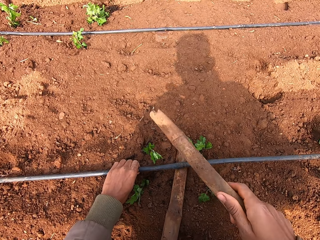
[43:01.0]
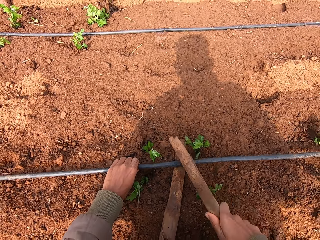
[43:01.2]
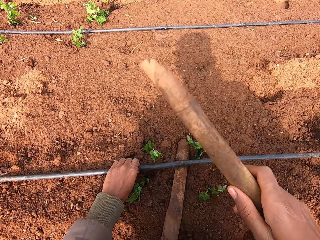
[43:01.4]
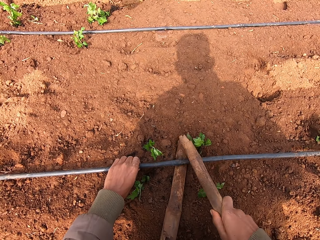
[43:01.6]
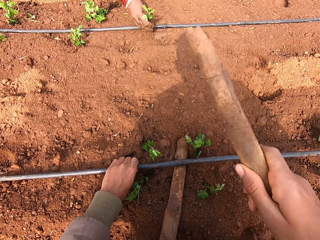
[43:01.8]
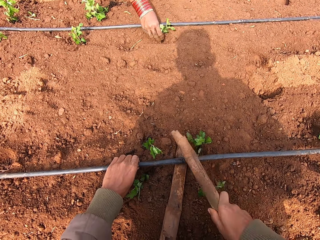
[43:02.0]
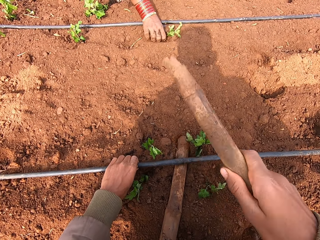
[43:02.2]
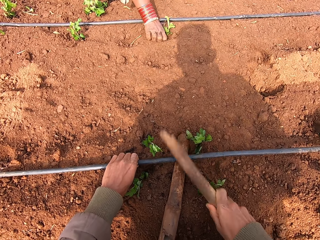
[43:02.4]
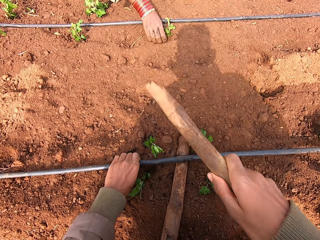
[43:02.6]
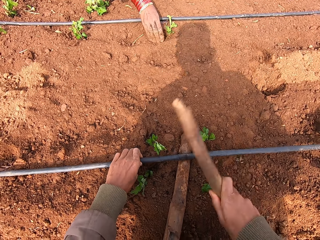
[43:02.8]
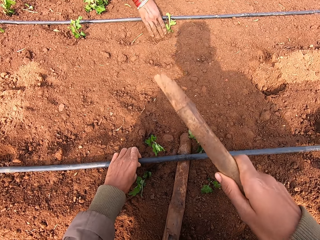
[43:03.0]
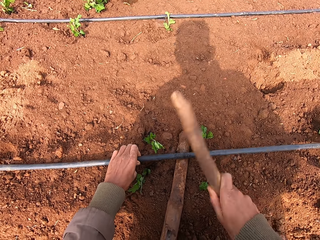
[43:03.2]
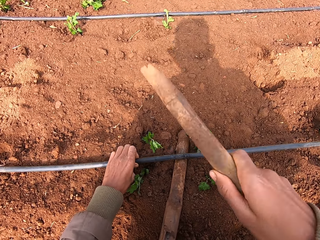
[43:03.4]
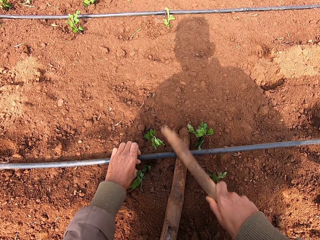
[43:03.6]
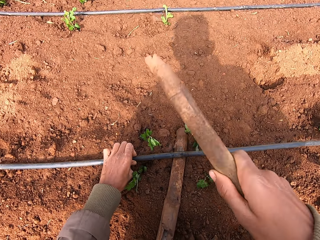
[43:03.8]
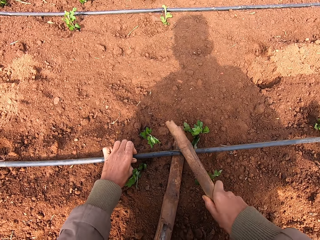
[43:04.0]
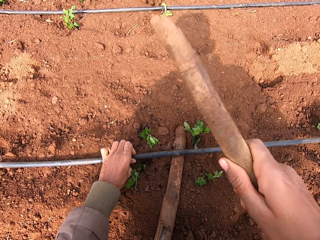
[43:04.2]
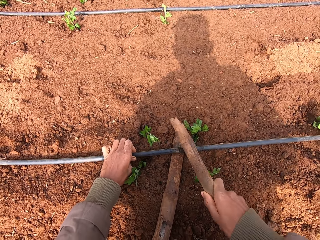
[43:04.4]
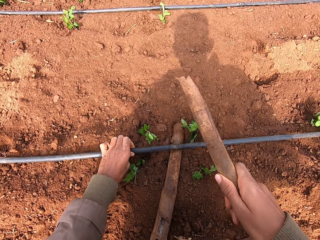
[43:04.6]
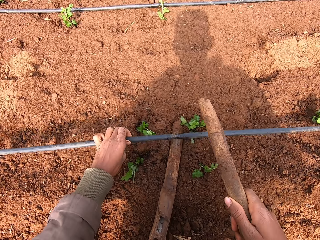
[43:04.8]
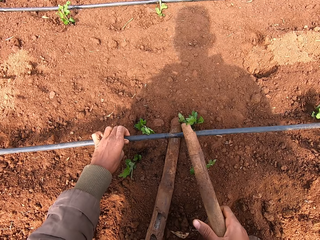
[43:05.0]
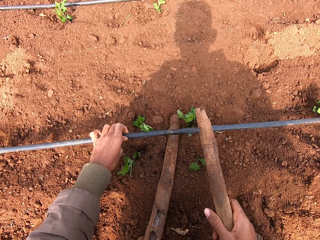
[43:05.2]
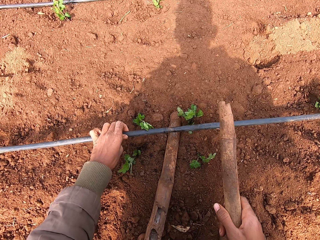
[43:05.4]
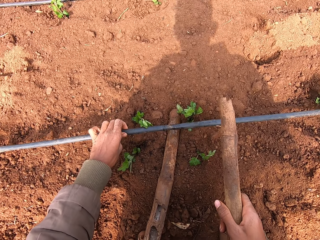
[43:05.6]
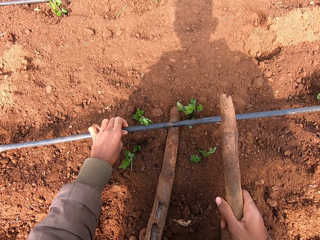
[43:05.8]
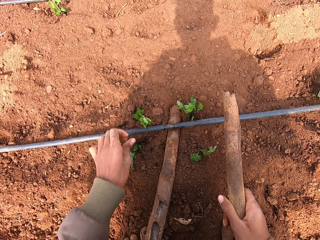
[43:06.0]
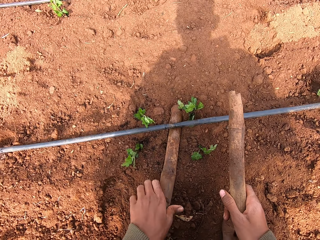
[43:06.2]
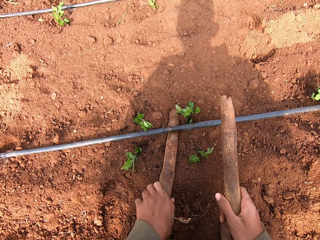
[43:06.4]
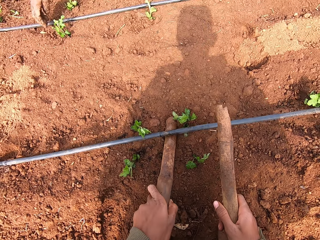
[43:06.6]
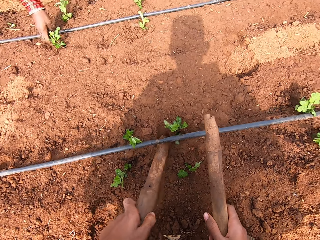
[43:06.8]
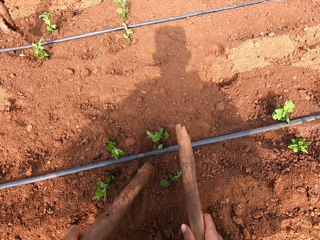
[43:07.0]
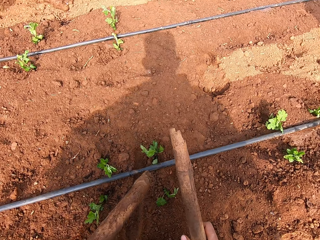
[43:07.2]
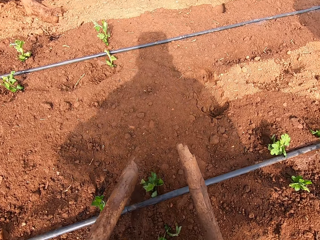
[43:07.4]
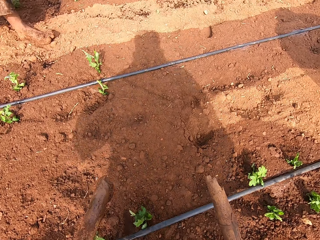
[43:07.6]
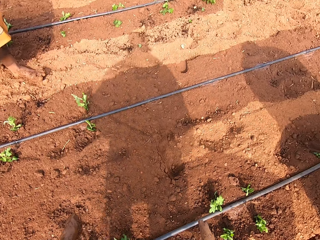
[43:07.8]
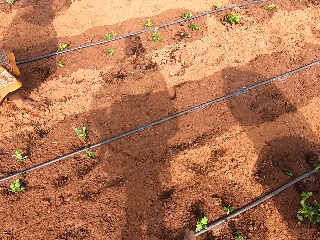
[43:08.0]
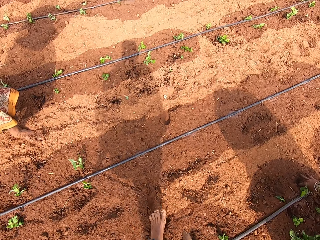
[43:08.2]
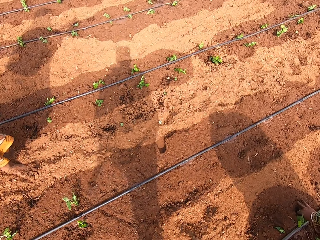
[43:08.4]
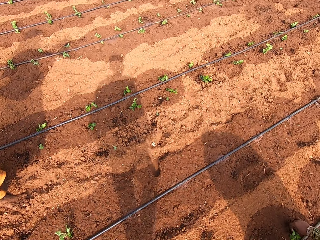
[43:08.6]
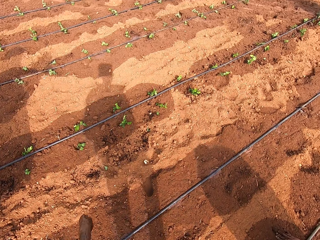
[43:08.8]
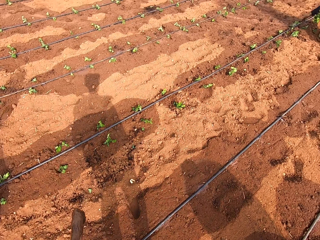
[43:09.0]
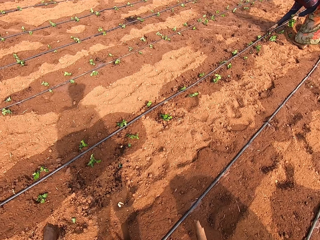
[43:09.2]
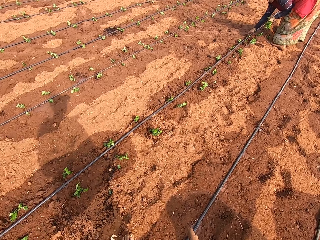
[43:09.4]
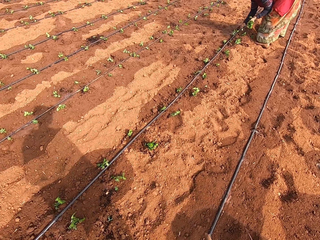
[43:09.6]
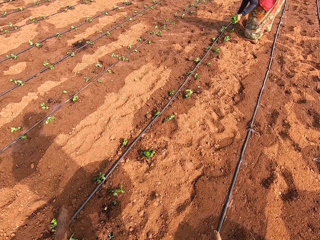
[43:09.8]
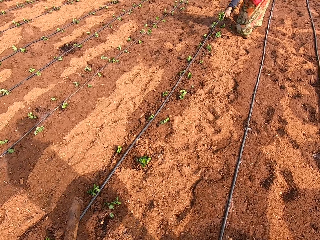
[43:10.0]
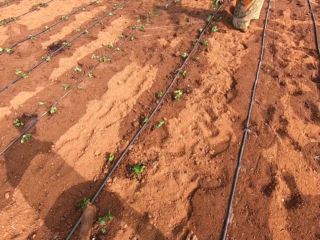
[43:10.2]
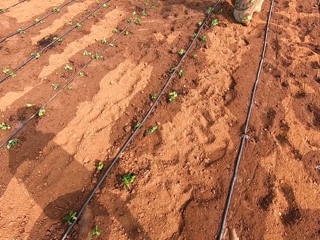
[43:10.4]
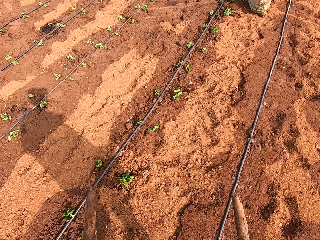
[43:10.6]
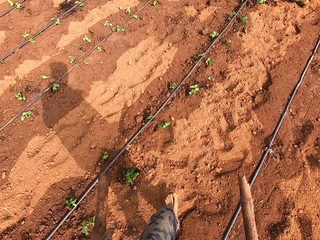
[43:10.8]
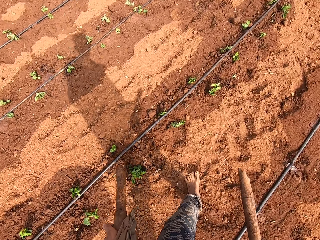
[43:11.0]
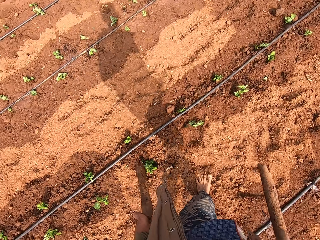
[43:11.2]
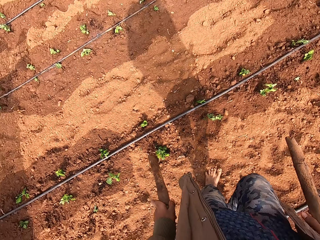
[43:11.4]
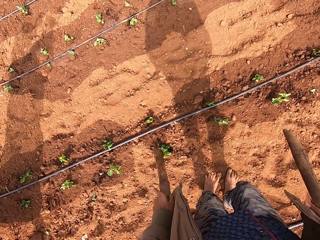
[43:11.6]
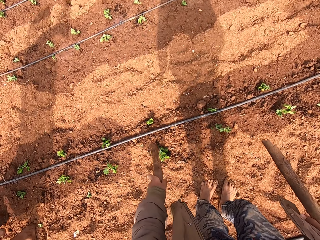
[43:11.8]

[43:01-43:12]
The woman plants a vegetable on the farmland with her right hand. The camera wearer removes the stick under the irrigation pipe on the farmland with his left hand. He walks along the farmland.

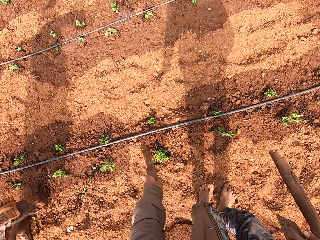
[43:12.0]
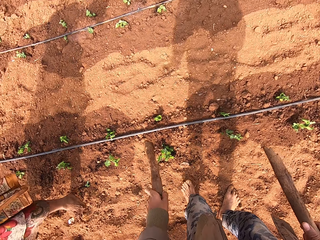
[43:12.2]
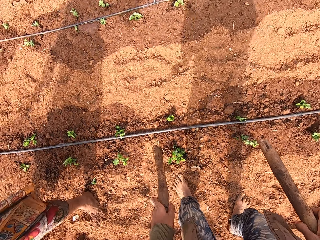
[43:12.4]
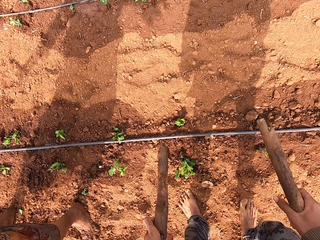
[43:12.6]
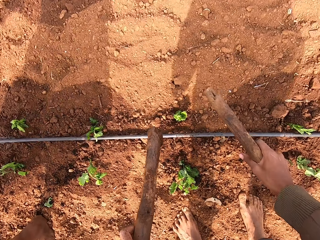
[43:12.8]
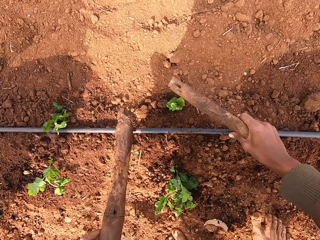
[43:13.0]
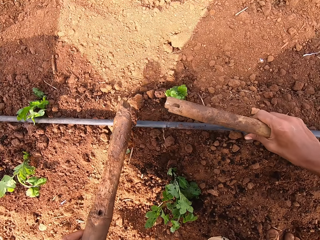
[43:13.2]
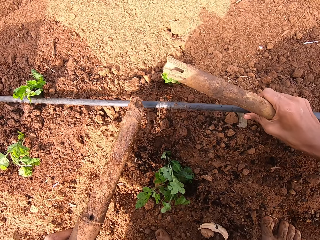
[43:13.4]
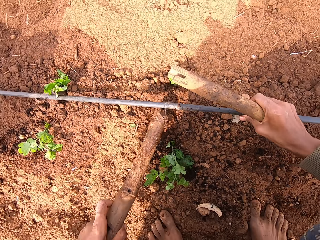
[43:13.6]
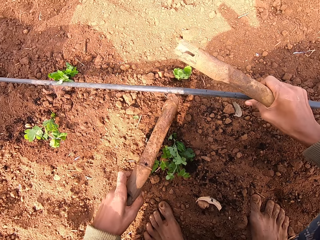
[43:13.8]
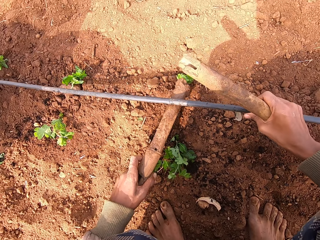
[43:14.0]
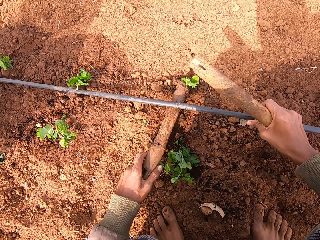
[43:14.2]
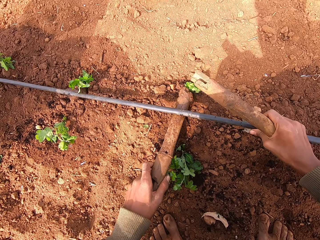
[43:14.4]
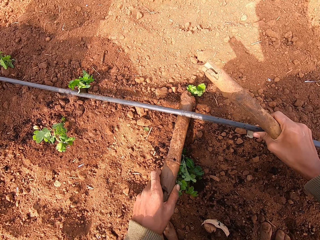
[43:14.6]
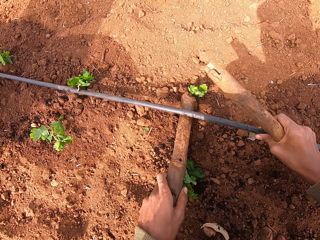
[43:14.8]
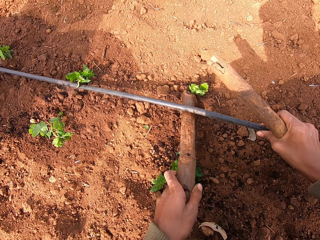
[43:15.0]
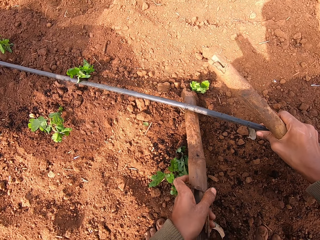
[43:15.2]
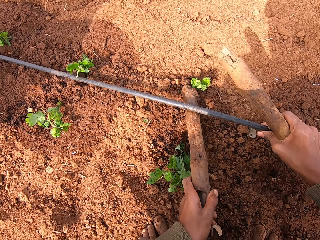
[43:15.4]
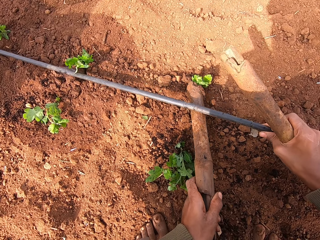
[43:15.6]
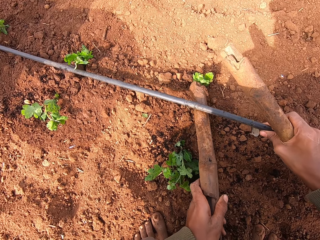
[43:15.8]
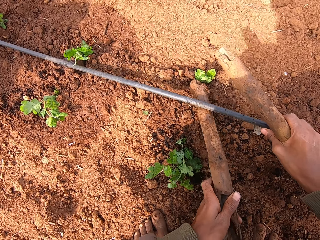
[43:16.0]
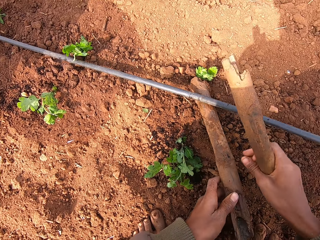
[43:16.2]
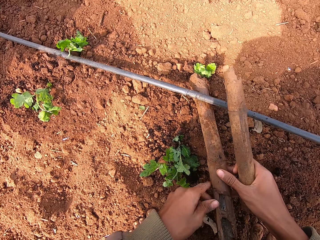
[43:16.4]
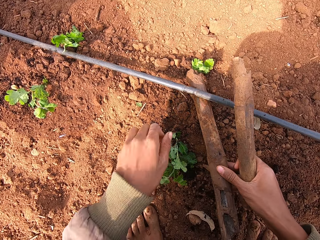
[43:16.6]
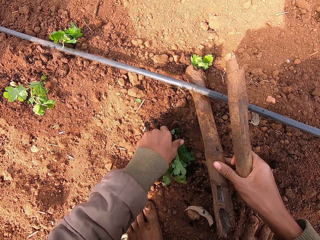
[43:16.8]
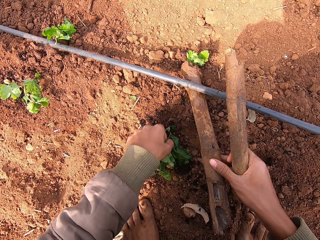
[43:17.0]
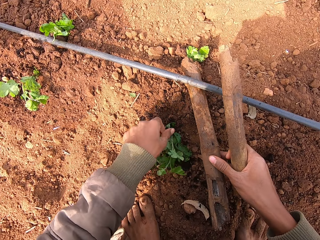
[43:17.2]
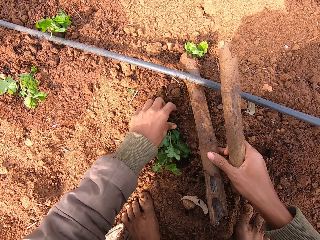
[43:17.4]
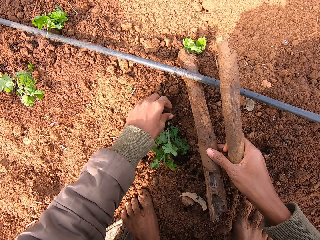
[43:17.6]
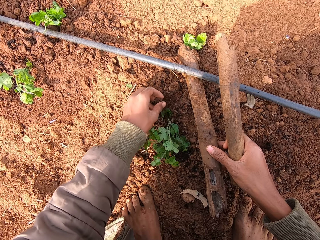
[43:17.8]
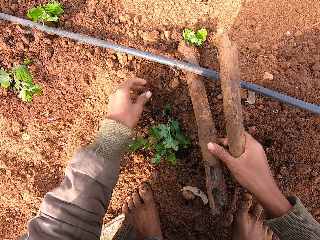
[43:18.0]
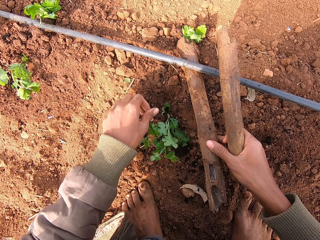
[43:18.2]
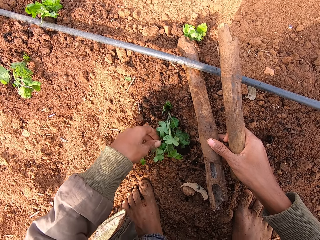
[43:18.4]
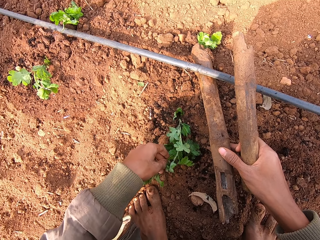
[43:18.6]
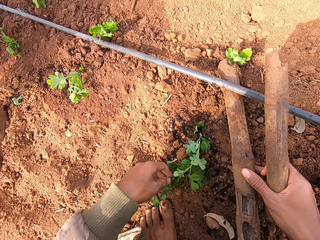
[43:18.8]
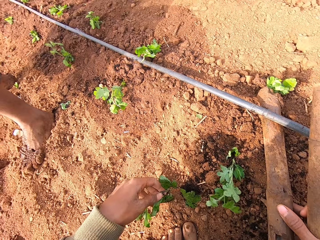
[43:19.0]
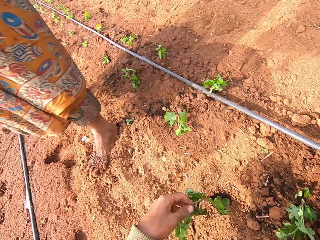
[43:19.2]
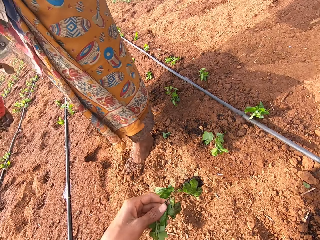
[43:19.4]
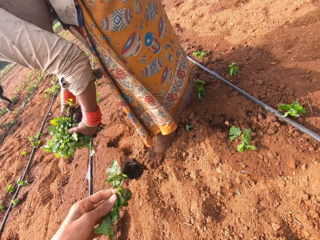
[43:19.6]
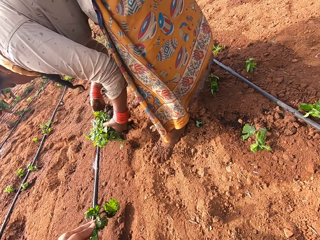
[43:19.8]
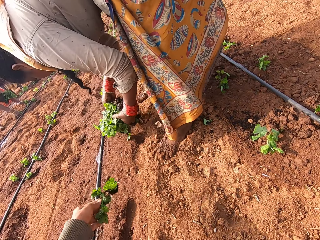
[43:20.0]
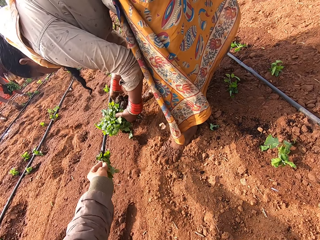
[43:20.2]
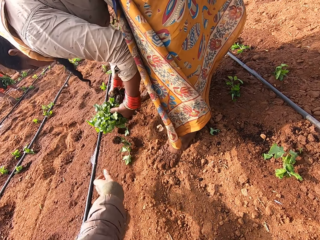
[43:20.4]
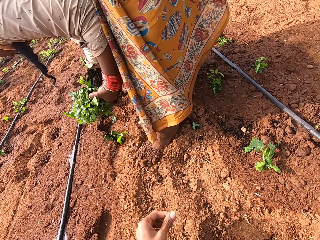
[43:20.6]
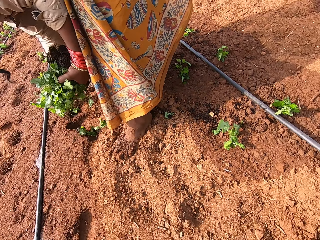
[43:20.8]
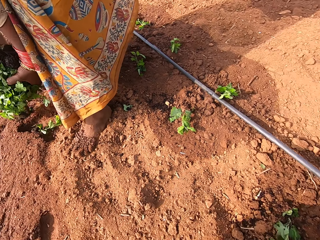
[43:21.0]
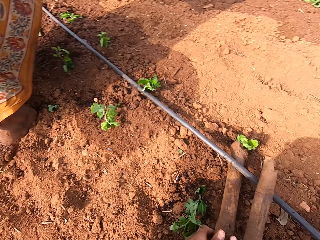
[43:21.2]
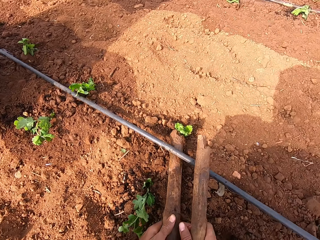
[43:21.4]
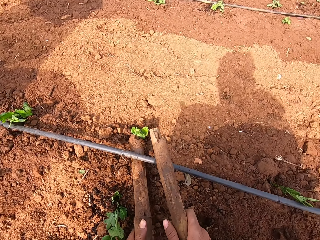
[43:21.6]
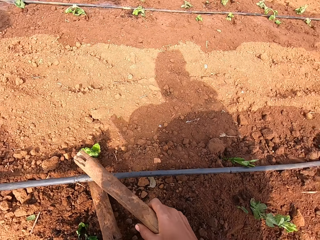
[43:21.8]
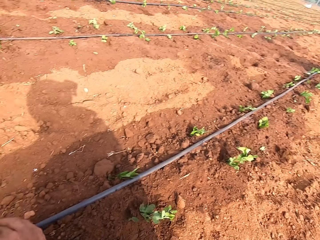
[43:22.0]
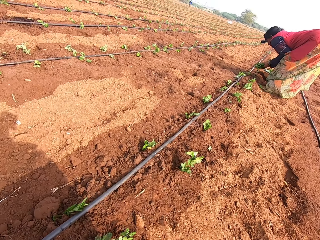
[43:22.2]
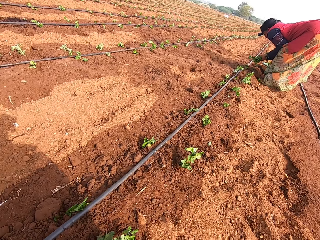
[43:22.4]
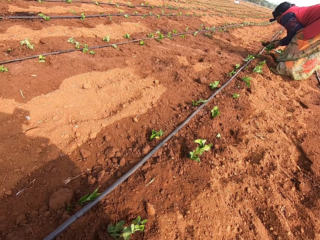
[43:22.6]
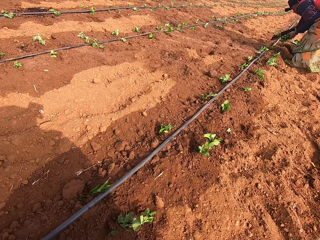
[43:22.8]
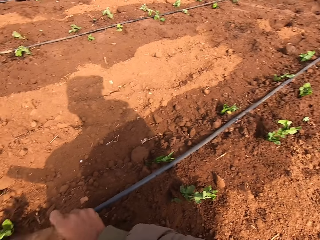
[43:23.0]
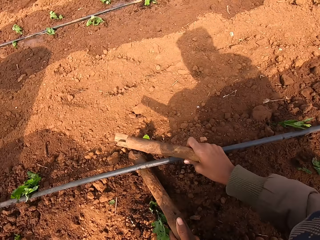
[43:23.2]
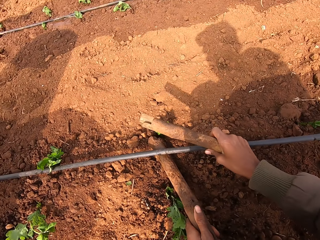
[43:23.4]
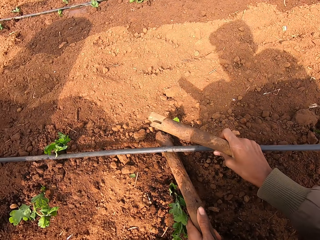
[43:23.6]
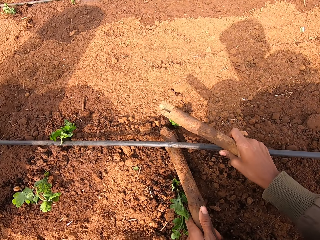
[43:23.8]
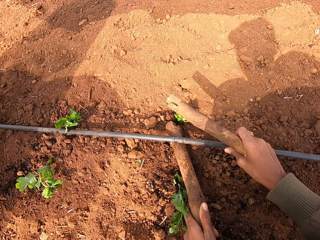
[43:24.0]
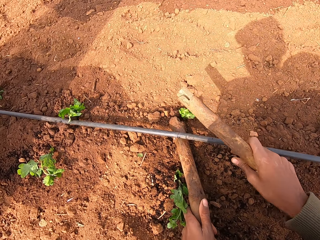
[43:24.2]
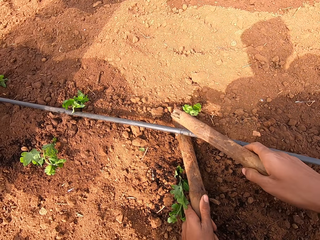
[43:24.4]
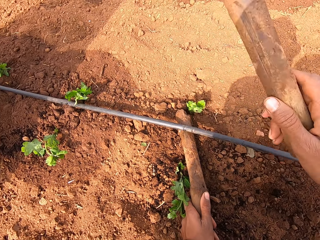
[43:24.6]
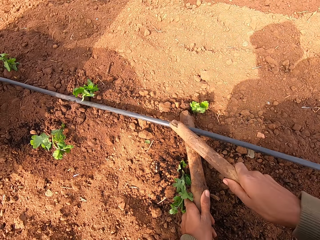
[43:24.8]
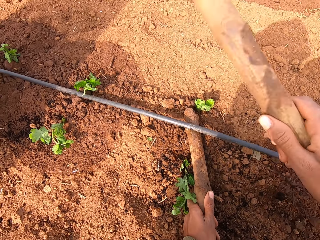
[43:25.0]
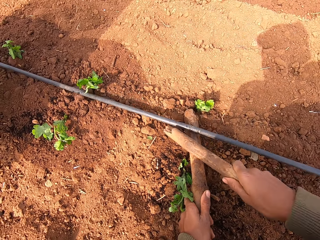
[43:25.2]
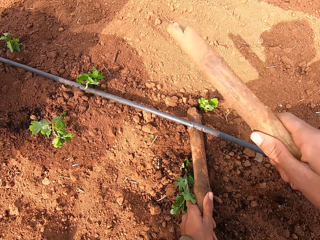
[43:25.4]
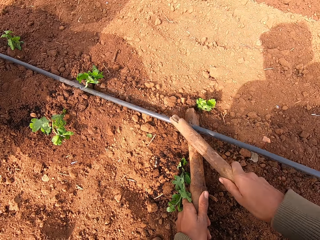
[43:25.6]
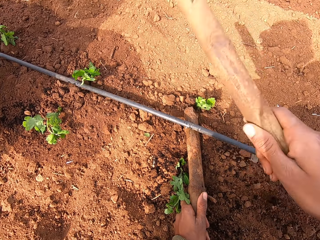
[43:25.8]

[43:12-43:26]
The camera wearer lifts the irrigation pipe on the farmland with his right hand. He places the stick under the irrigation pipe on the farmland with his left hand. He touches a vegetable plant on the farmland with his left hand. He uproots the vegetable plant from the farmland with his left hand. He throws the vegetable plant on the farmland with his left hand. He lifts the irrigation pipe on the farmland with his right hand. He hits the irrigation pipe on the farmland with the stick in his right hand.
